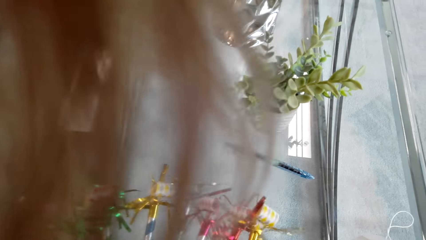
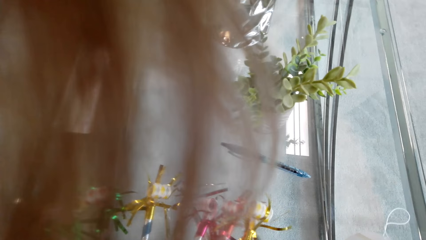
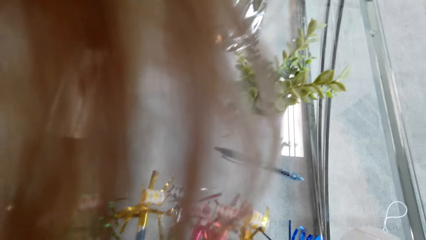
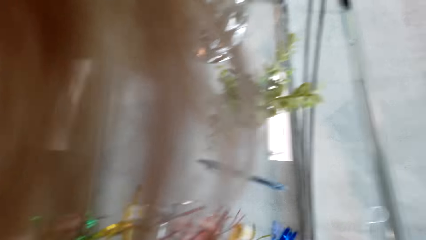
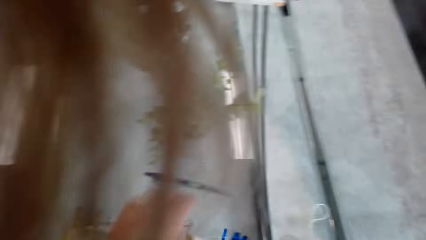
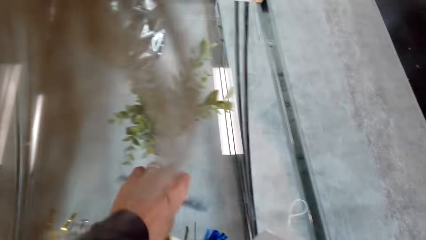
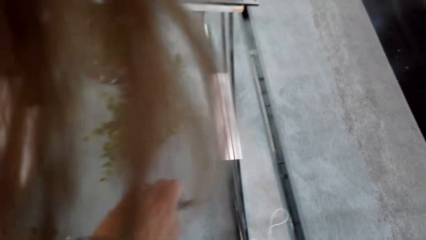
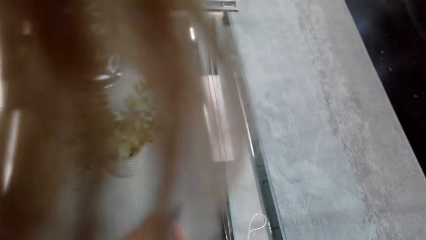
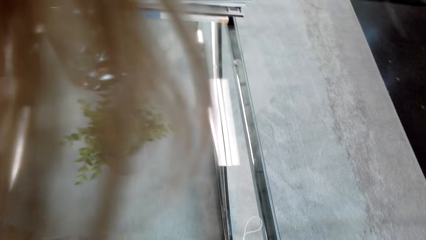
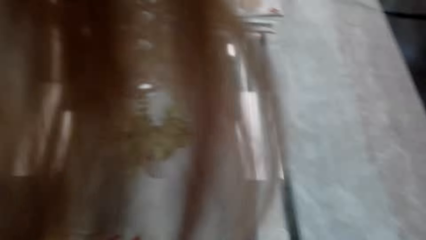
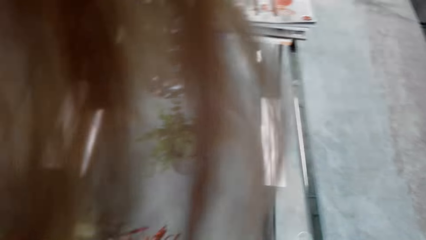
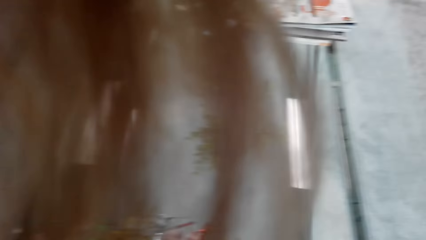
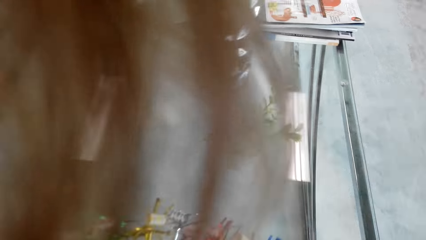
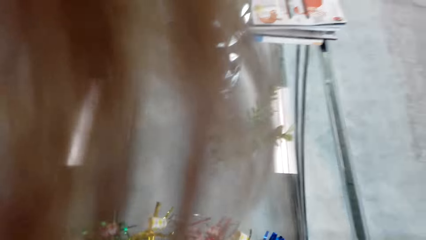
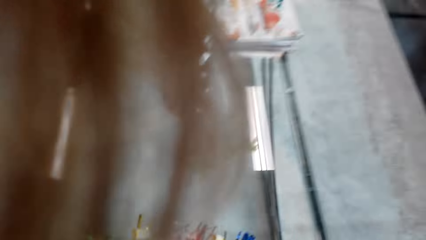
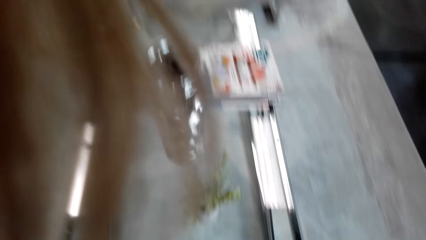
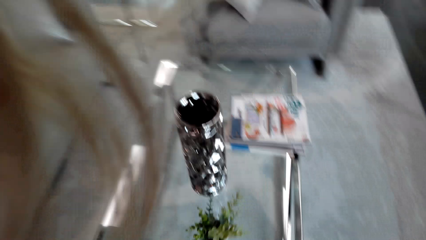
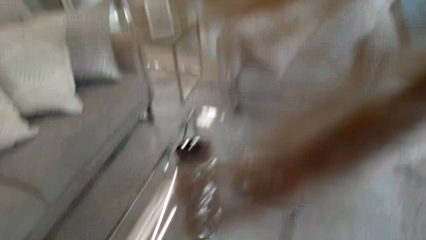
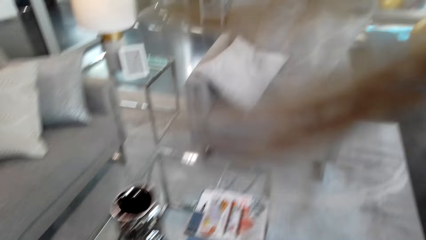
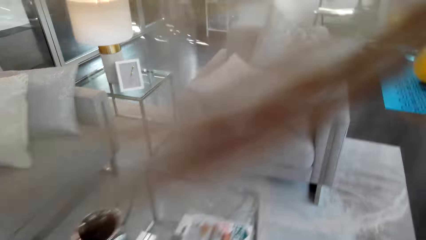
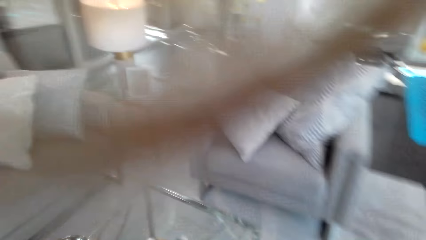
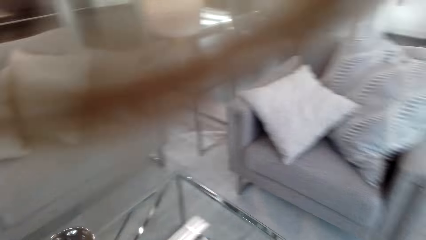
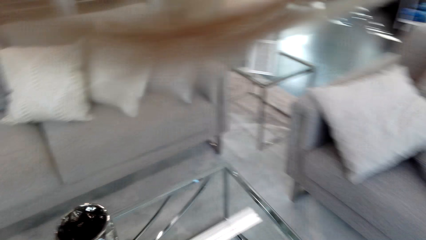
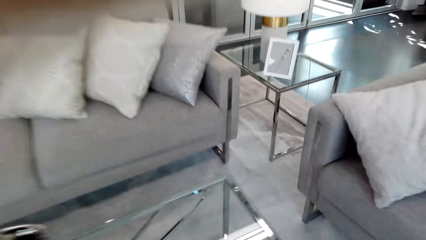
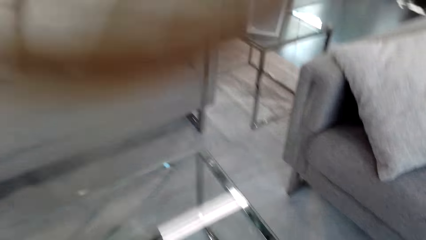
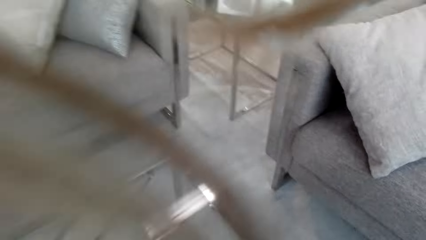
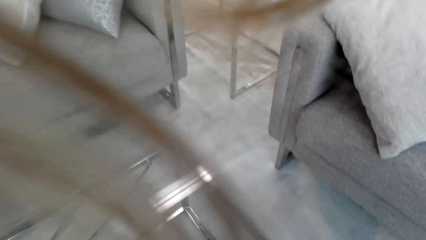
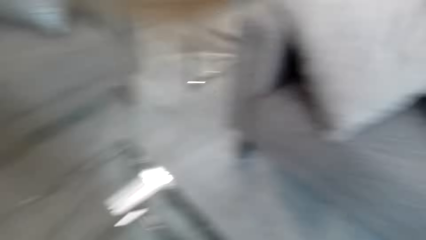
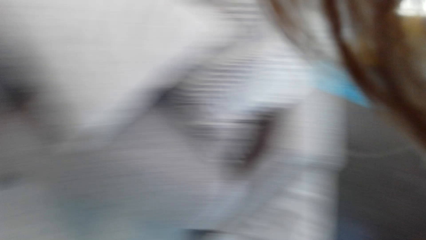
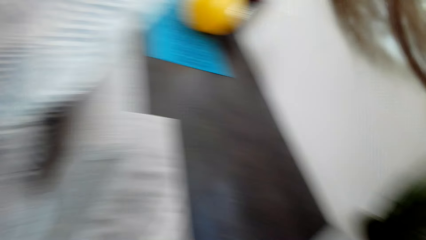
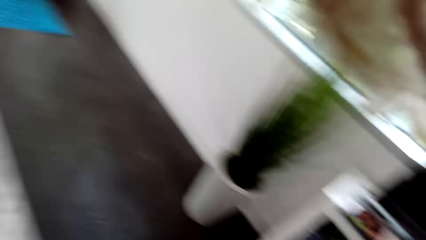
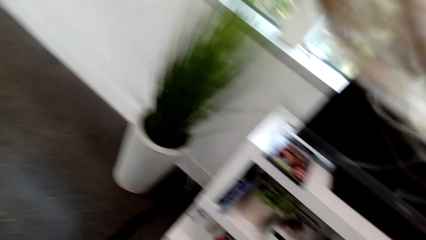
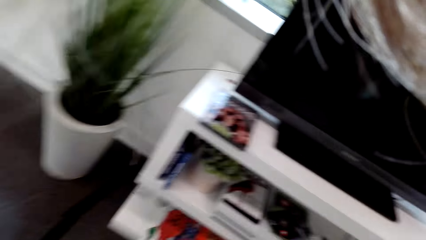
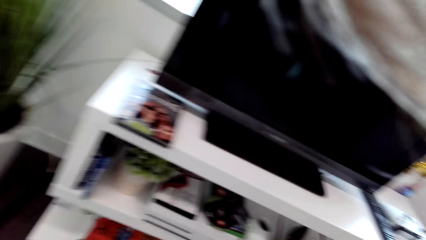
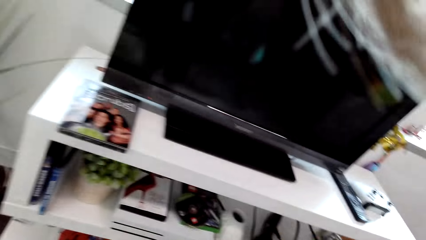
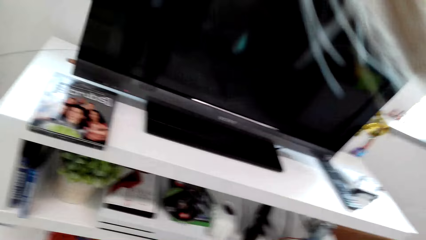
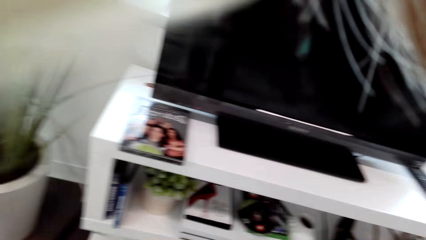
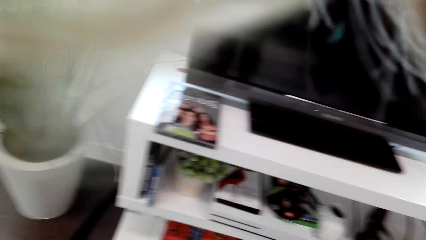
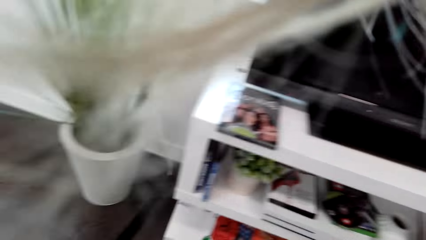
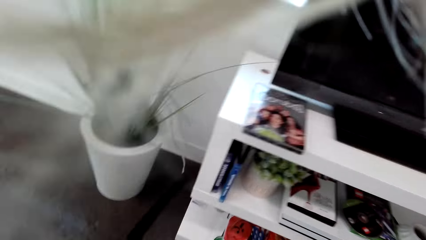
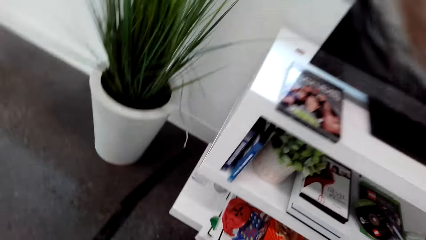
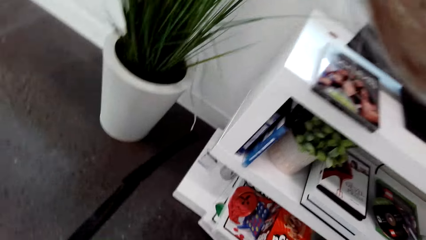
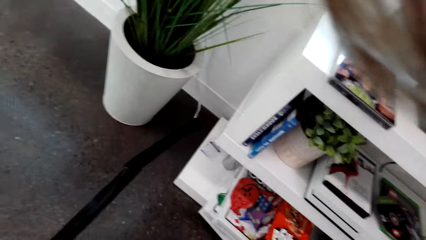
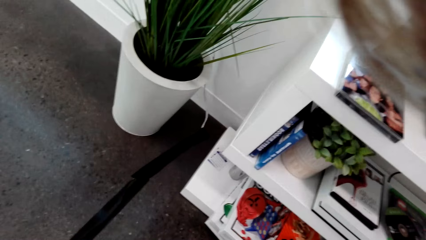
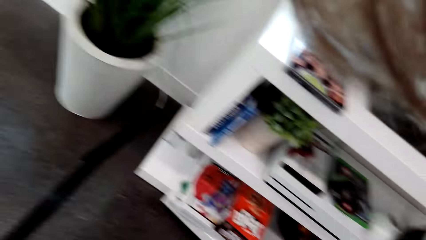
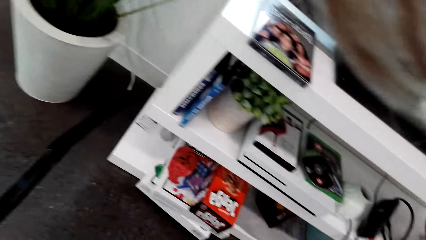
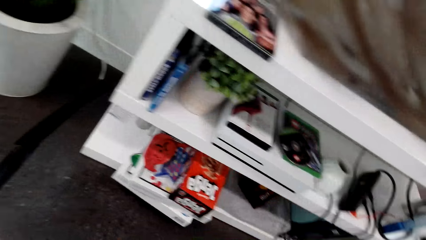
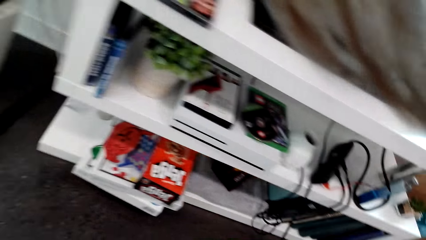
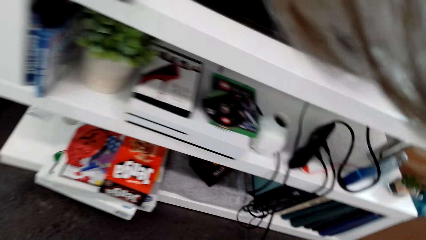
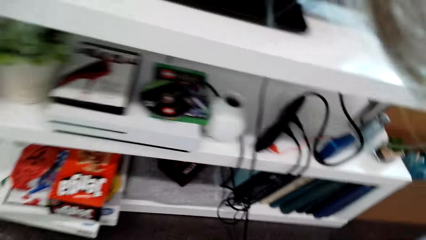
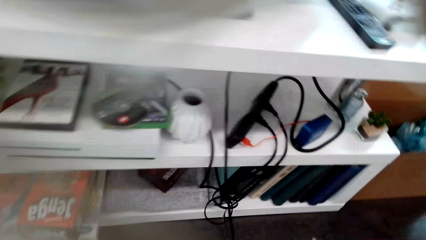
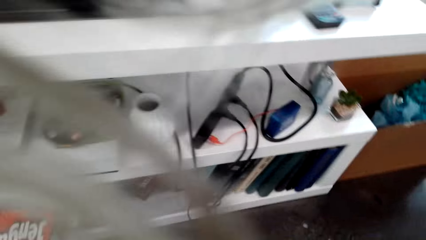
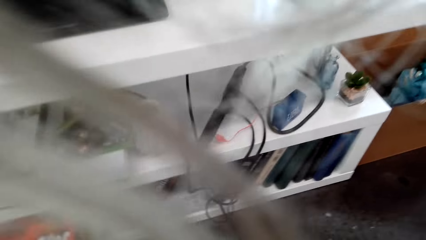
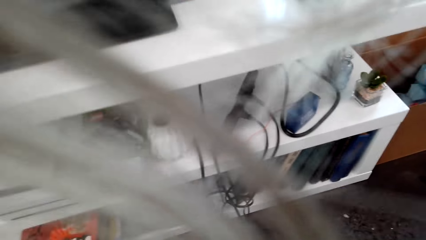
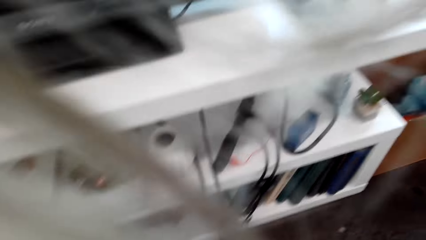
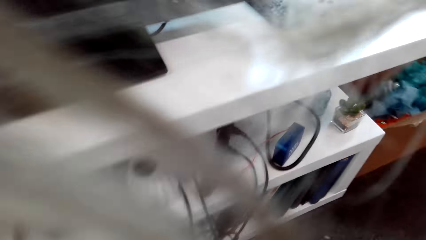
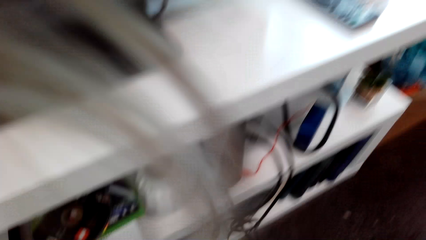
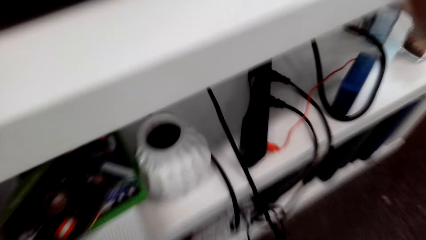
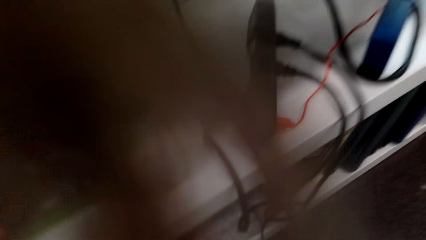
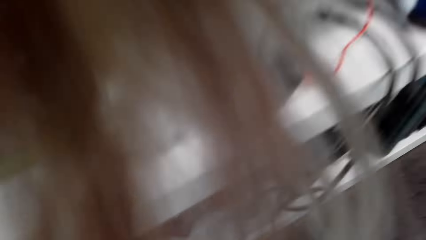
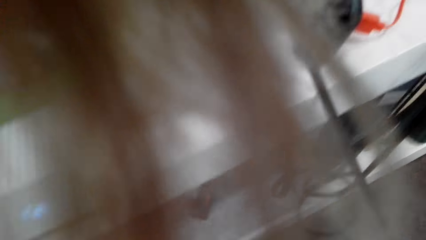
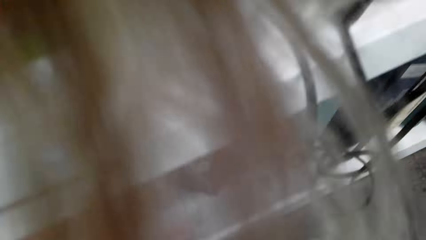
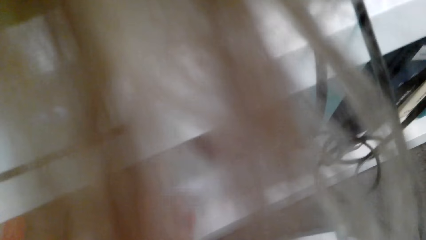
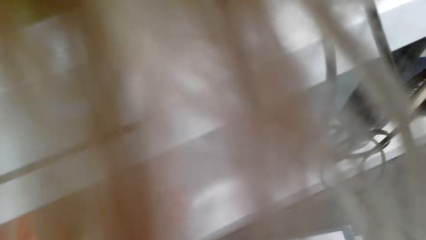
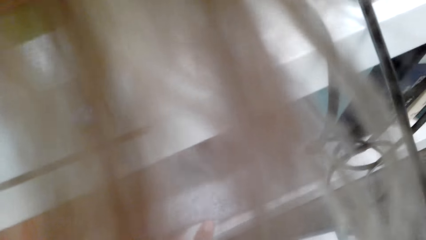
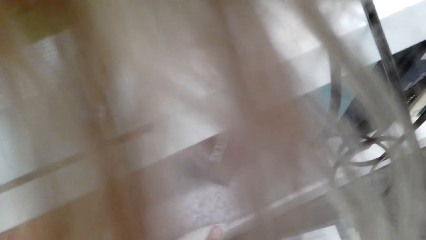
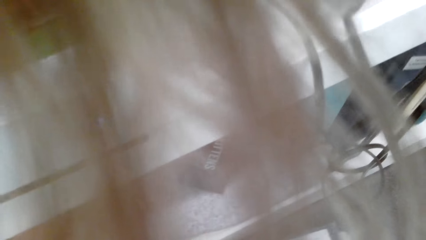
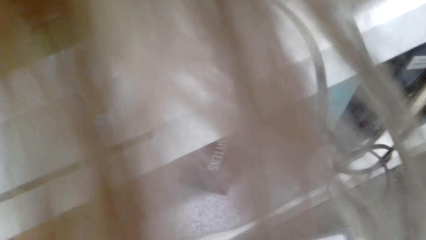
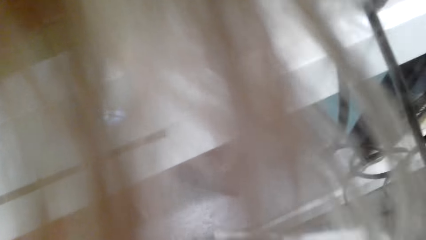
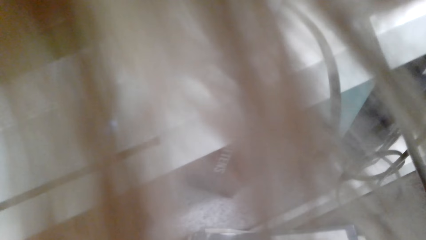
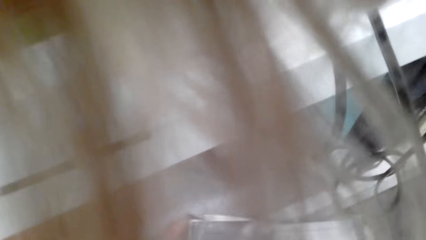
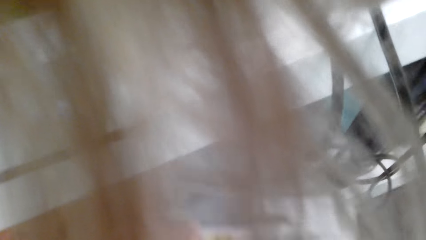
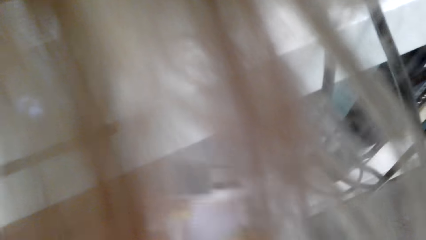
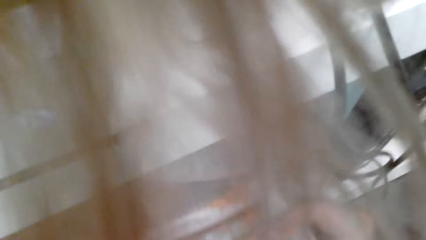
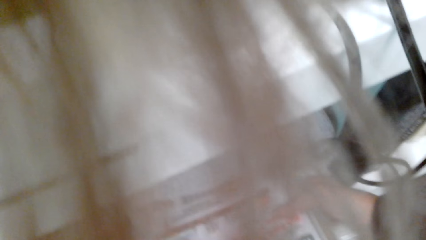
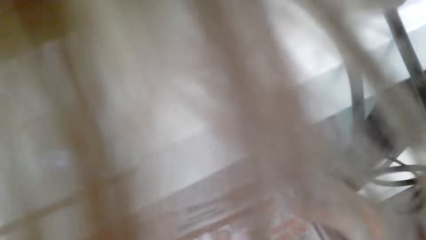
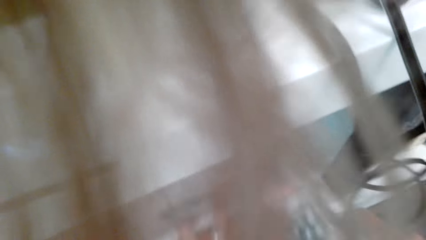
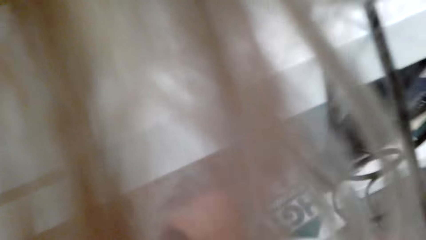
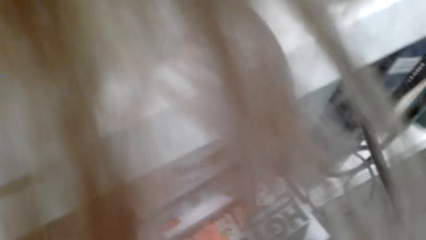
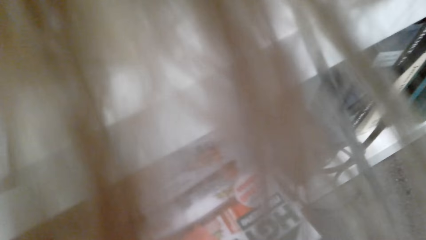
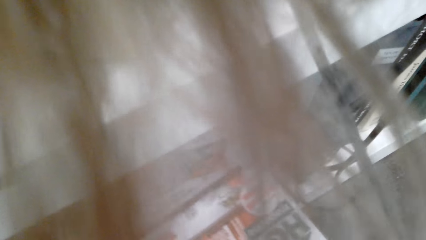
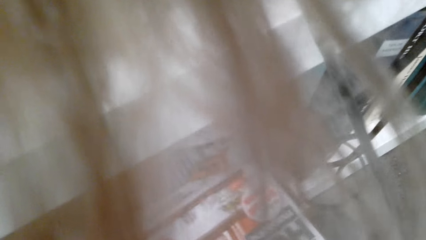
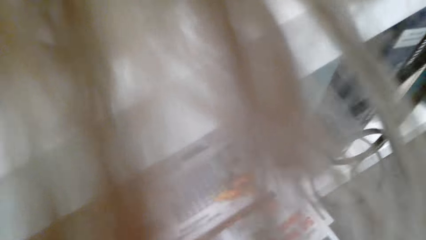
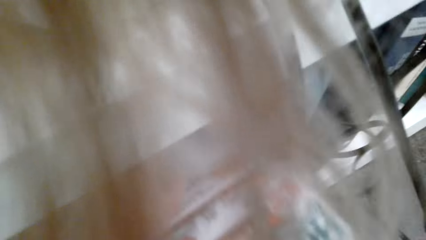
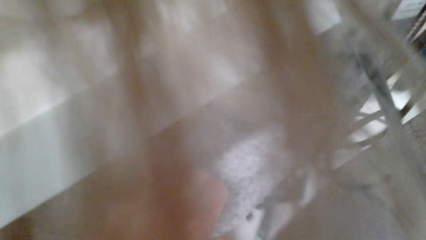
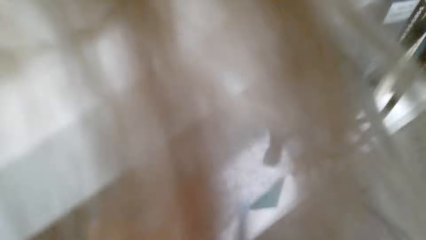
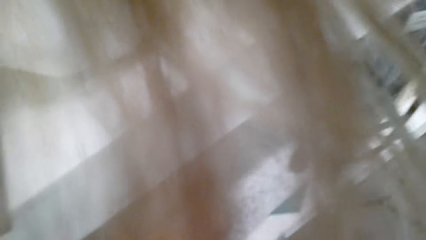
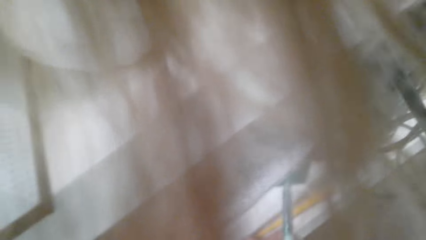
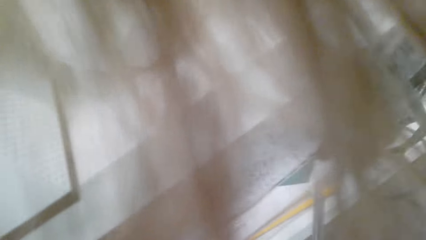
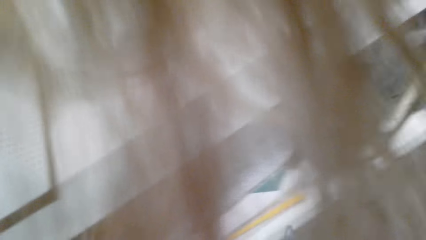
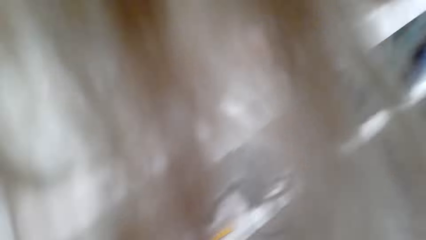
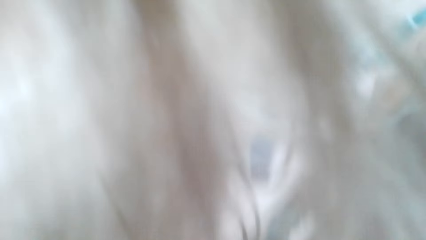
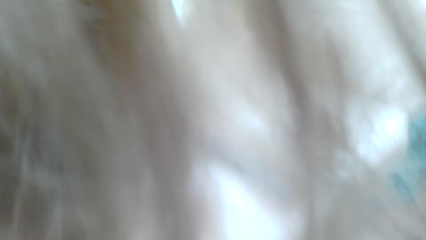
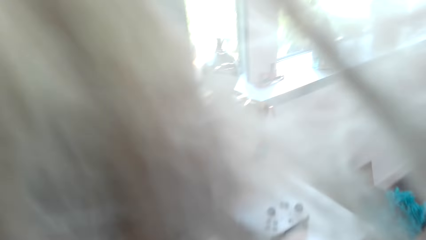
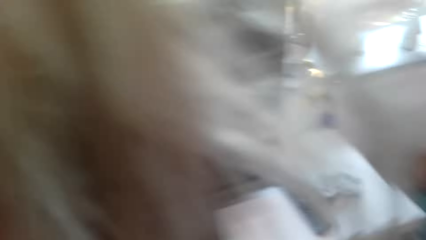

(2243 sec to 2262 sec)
The camera wearer picks up a pen from the table. They stand beside the television. They look around the cabinet. They put the magazine on the shelf. They look for something on the shelf.
